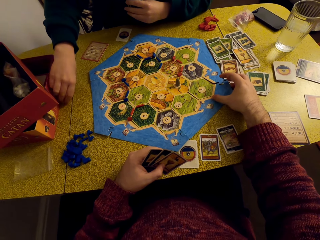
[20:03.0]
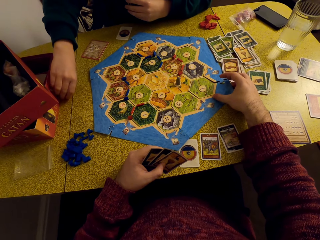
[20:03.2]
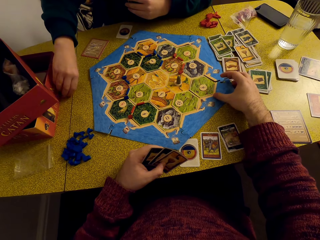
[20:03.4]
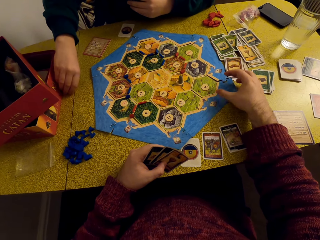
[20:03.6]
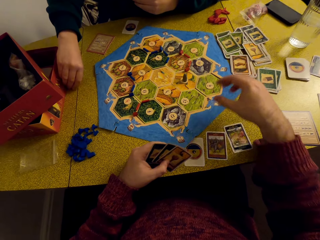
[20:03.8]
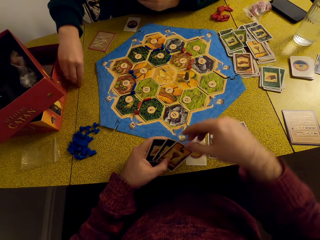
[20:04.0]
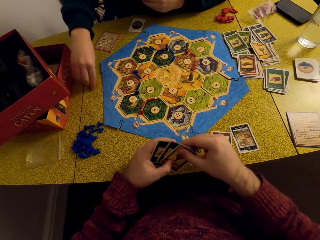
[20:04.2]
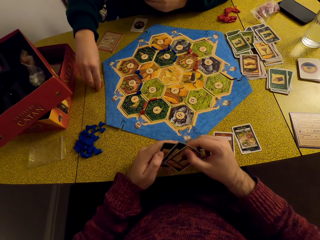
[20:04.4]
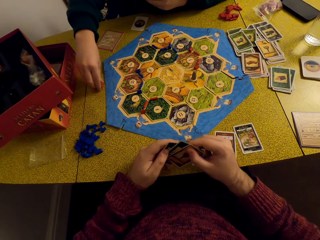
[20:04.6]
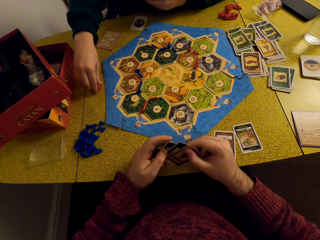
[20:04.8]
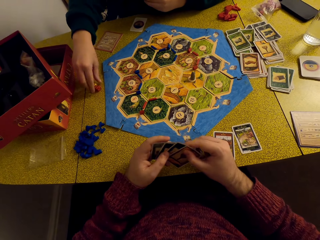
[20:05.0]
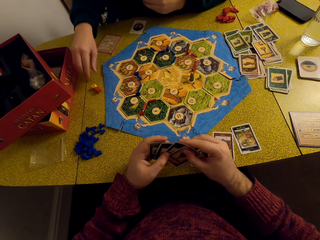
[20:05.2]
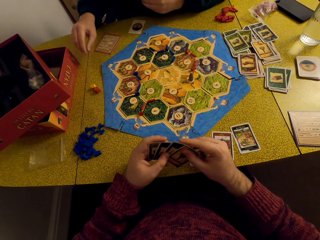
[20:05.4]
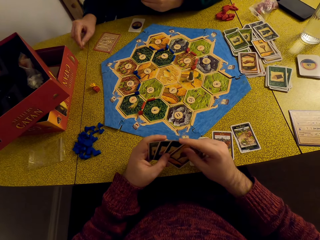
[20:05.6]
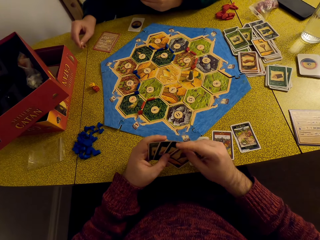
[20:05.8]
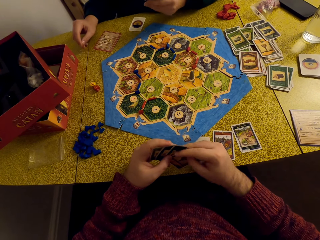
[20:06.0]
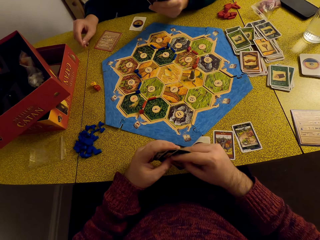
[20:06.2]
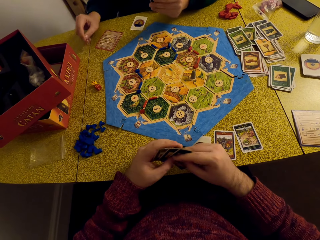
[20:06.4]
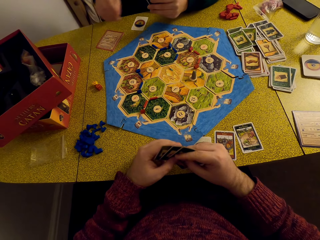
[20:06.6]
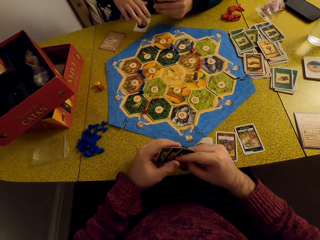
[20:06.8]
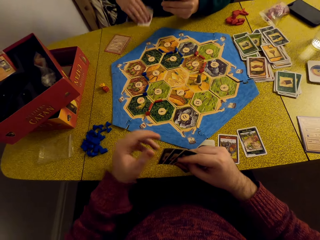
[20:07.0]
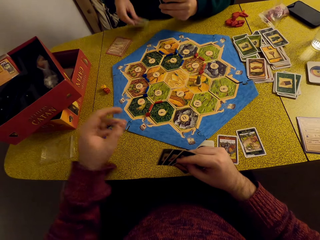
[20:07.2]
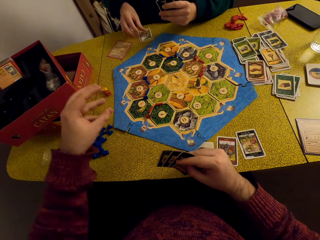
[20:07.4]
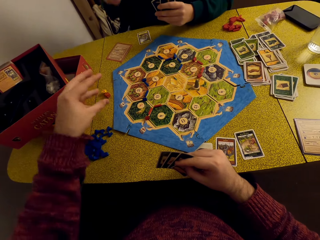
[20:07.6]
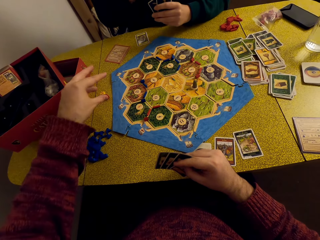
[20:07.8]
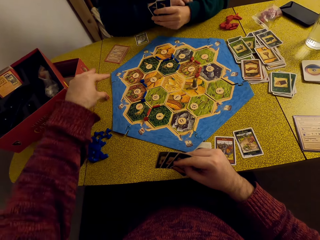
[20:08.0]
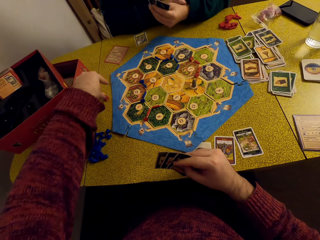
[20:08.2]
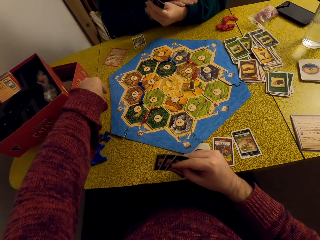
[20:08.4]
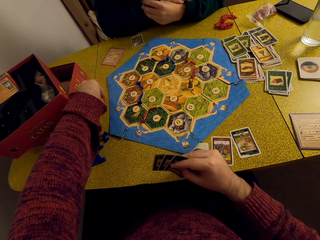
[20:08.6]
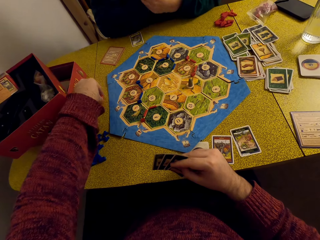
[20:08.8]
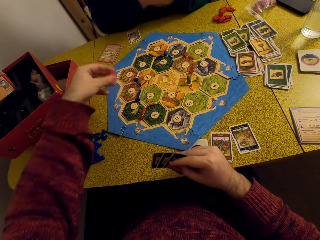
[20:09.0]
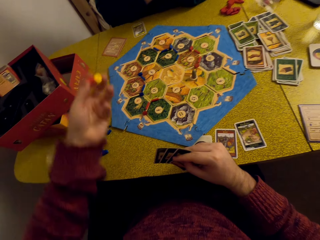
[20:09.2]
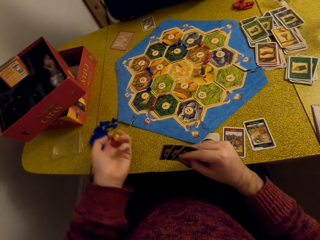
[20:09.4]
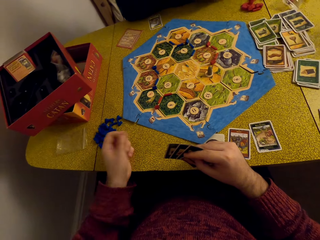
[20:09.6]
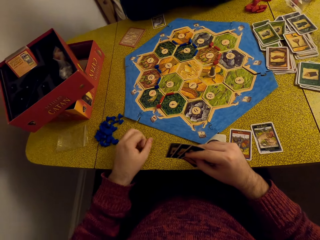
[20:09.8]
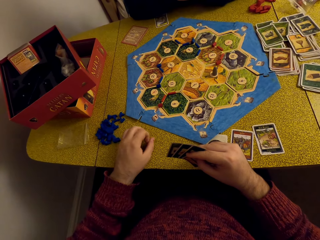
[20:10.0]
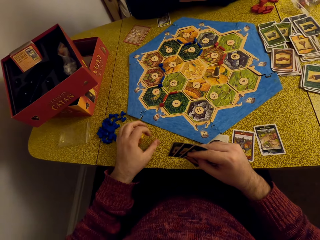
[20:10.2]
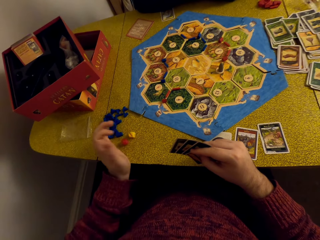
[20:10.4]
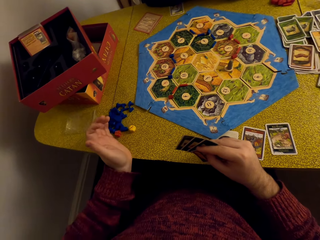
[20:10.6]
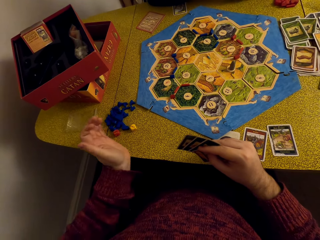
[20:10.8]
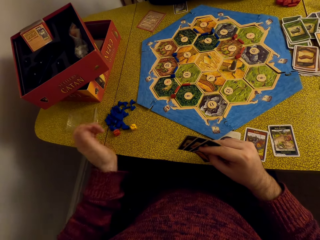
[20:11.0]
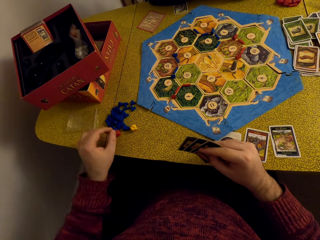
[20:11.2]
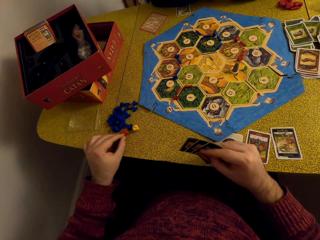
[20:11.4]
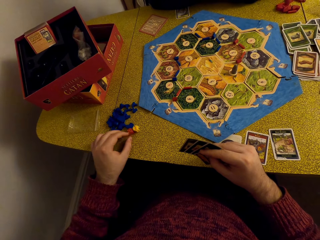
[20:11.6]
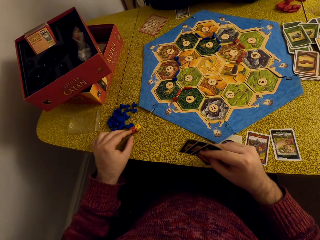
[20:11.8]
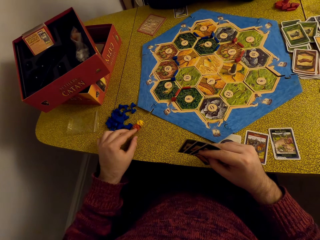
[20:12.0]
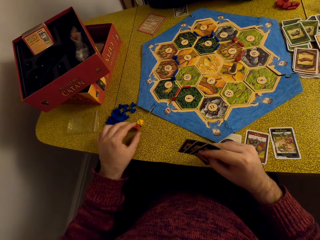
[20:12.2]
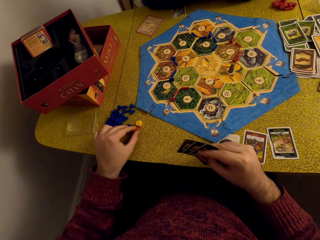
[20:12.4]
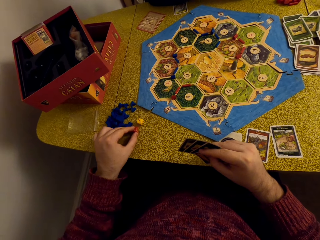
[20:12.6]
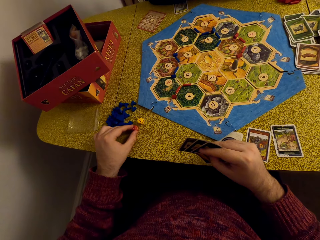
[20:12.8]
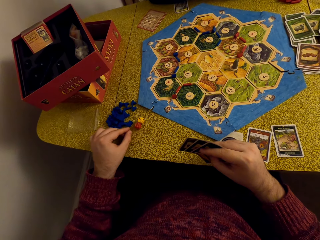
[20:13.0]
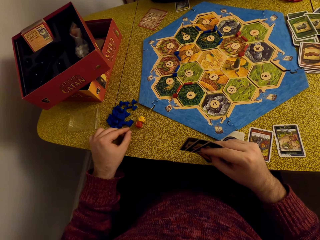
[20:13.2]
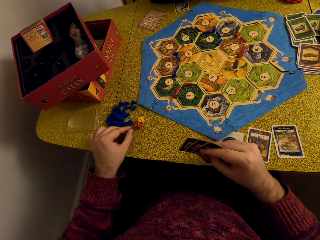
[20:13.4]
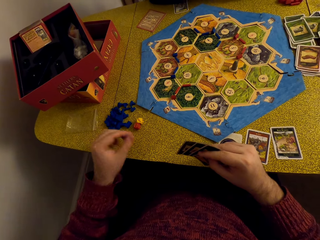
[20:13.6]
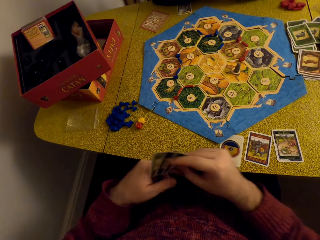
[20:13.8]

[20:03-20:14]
A woman moves the dice towards the board. The camera wearer talks to the woman. The woman turns the card. The camera wearer picks up the dice on the table. They drop the dice on the table. They play with the dice on the table. The woman talks to the camera wearer.

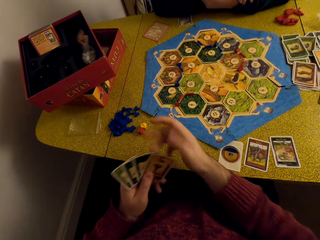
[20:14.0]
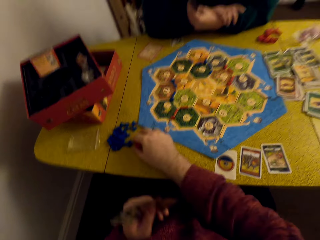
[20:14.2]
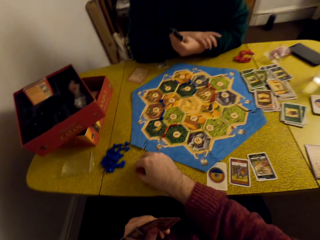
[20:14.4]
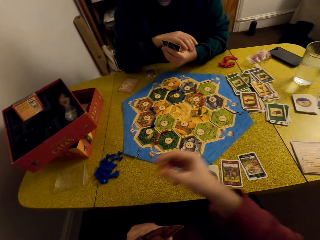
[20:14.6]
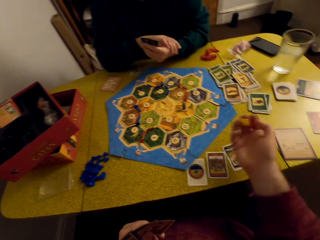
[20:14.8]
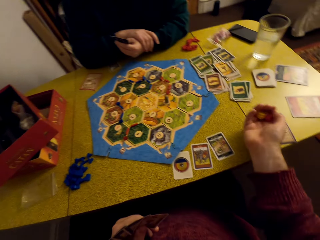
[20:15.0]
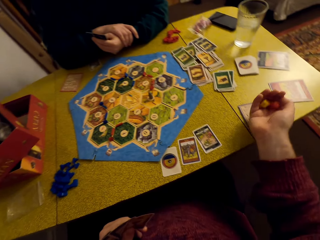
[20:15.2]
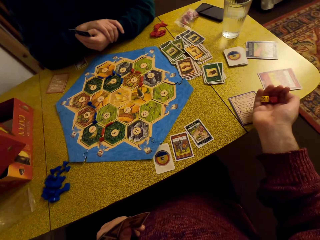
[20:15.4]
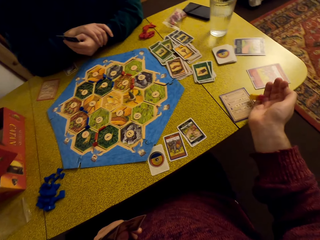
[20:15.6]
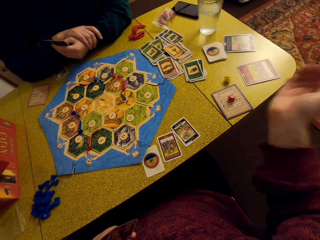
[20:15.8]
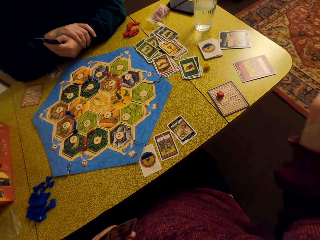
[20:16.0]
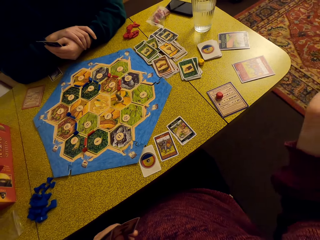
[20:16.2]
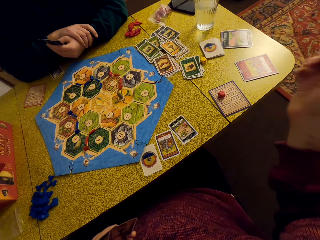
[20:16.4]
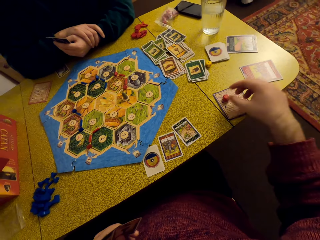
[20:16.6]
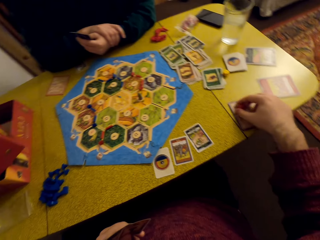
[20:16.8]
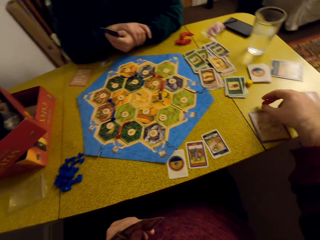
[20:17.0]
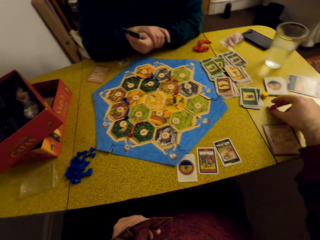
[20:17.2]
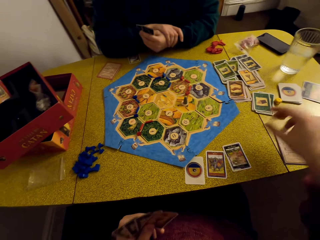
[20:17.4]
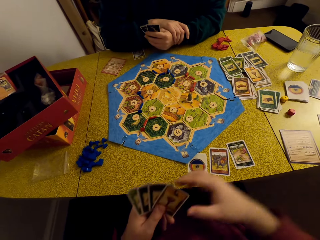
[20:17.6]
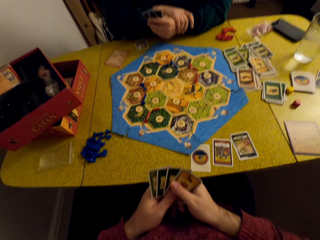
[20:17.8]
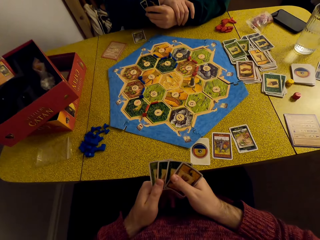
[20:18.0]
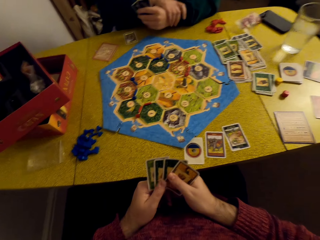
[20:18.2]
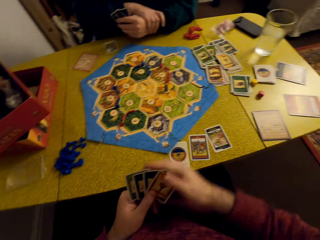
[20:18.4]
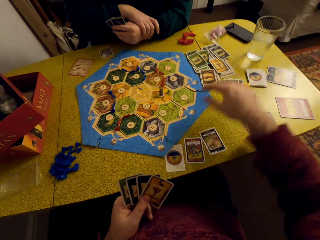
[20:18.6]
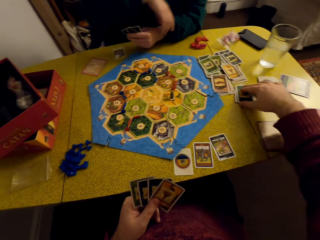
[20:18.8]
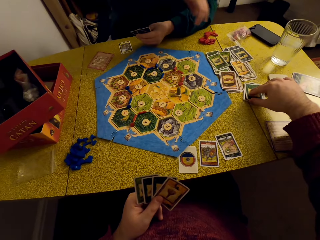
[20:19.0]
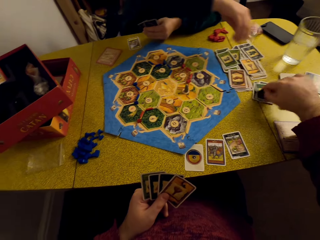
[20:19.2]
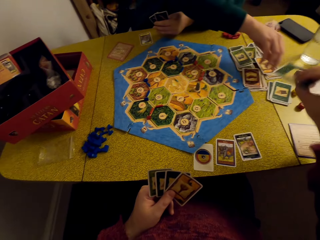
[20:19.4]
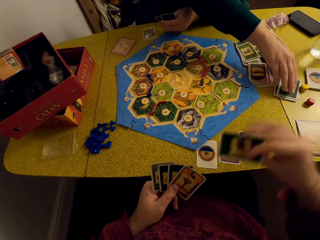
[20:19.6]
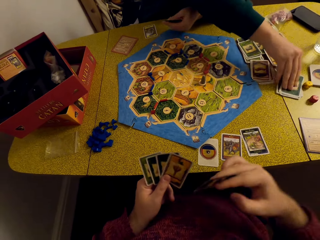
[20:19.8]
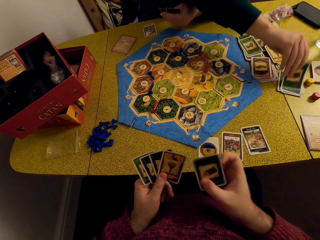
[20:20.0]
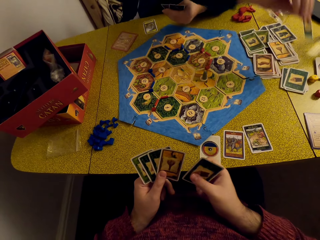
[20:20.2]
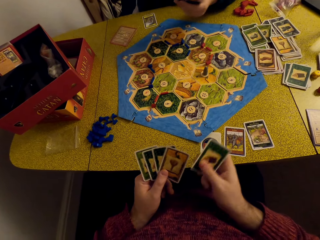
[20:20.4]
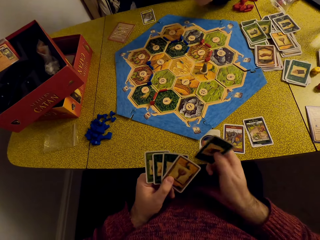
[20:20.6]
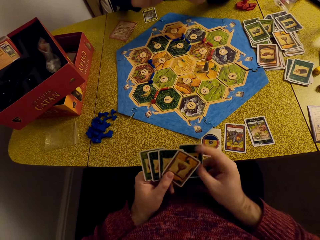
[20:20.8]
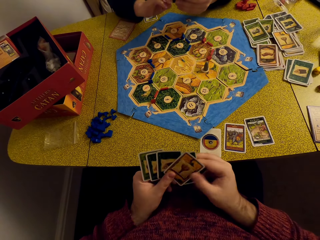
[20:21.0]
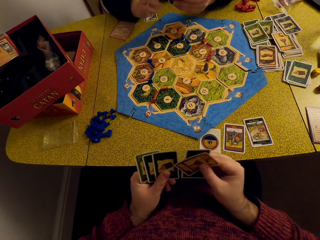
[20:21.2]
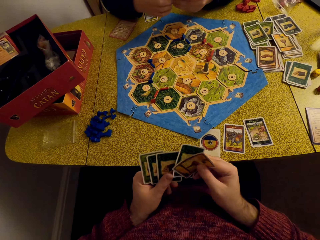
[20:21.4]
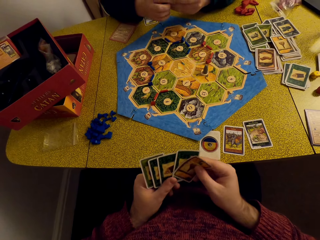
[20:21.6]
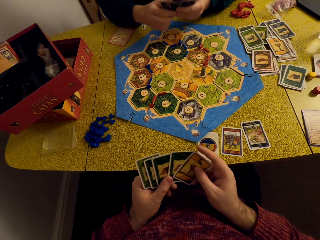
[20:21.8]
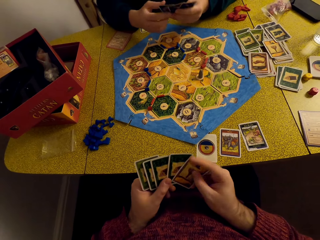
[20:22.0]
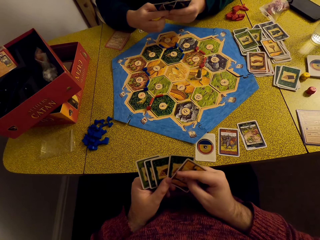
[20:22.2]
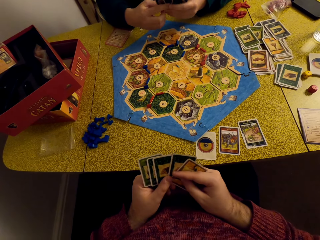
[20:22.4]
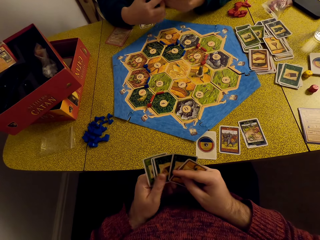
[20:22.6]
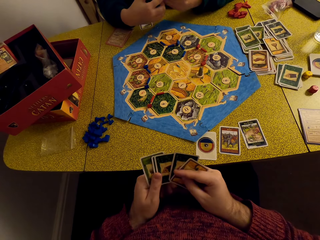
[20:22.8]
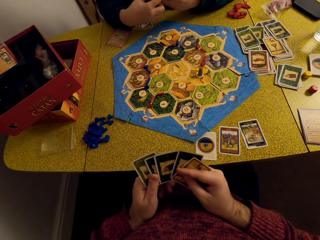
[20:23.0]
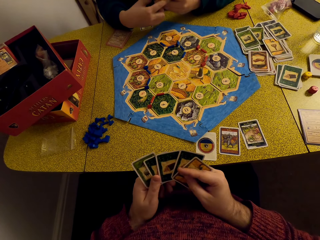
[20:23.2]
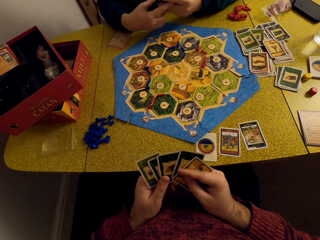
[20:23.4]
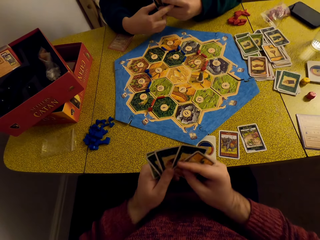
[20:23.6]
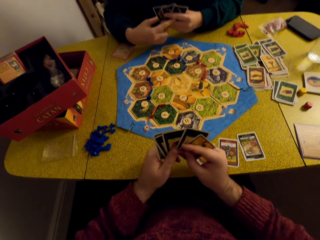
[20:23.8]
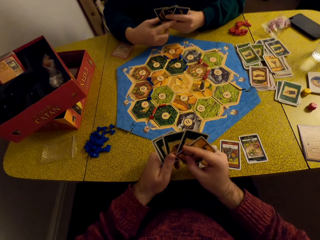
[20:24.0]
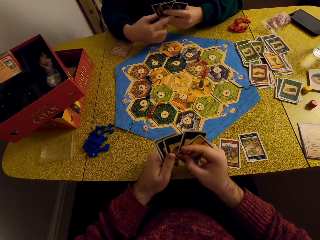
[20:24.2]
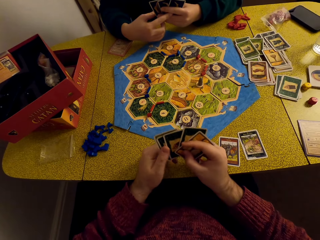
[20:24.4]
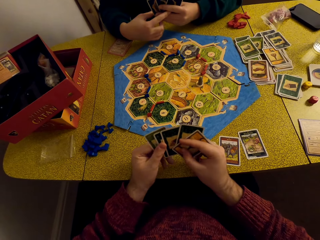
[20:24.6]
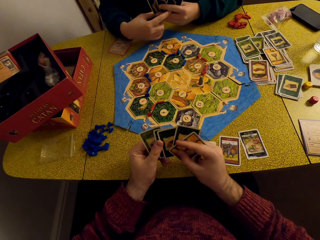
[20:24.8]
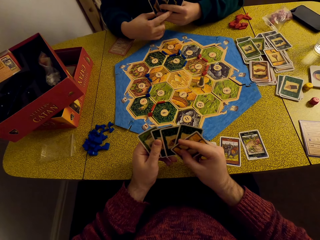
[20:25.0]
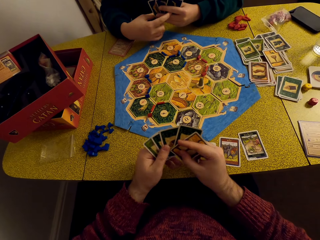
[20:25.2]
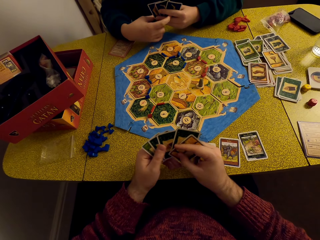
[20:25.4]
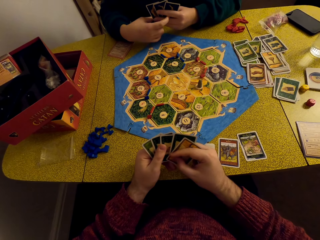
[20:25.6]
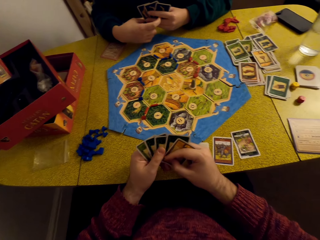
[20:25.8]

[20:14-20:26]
The camera wearer places the cards in his left hand. He picks up the dice on the table. He throws the dice on the table. He drops the dice on the table. He places the dice together. He picks up a resource card on the table. A woman picks up a resource card on the table. The camera wearer arranges his cards. The woman talks to the camera wearer.
